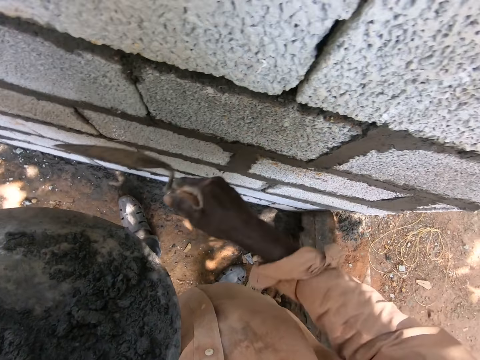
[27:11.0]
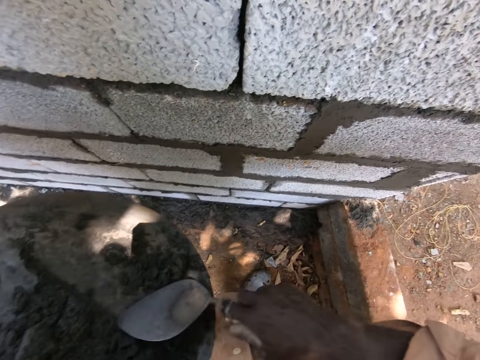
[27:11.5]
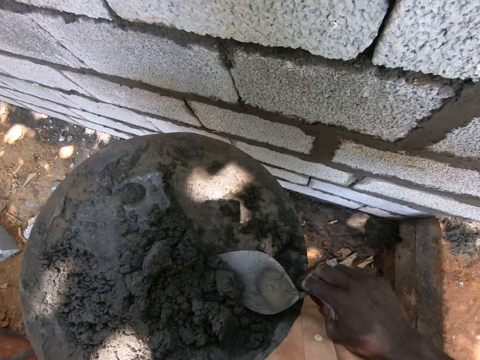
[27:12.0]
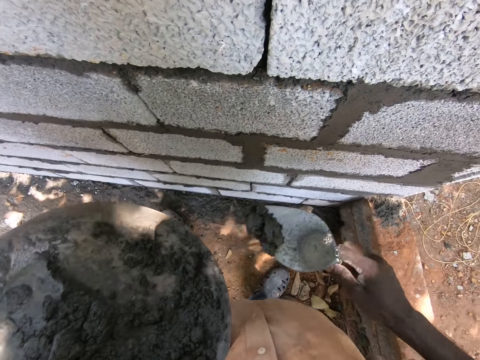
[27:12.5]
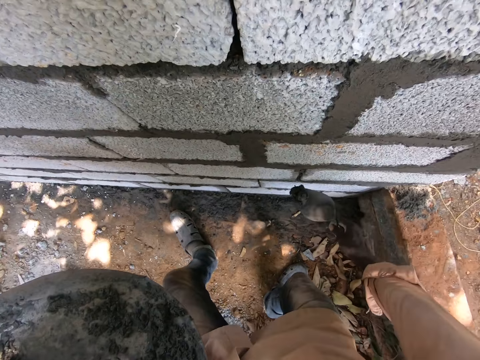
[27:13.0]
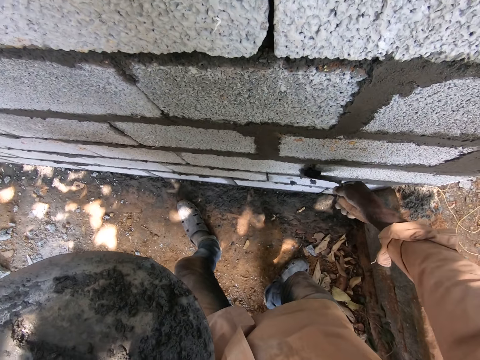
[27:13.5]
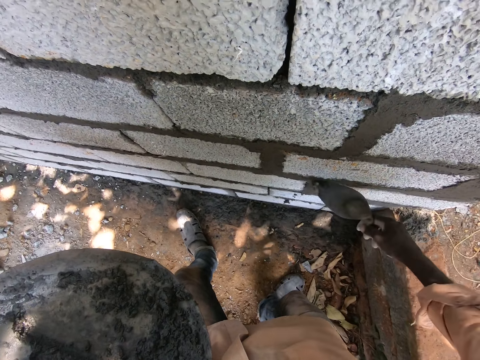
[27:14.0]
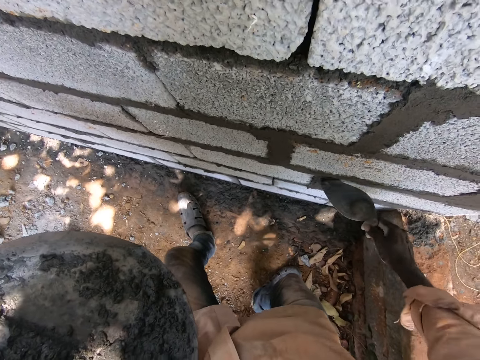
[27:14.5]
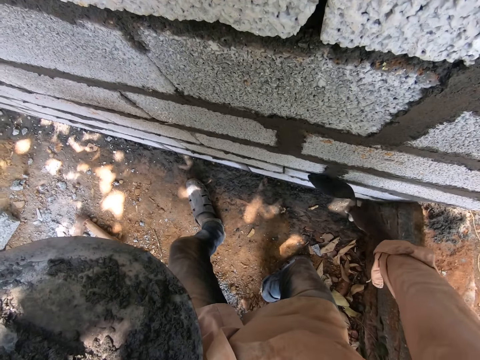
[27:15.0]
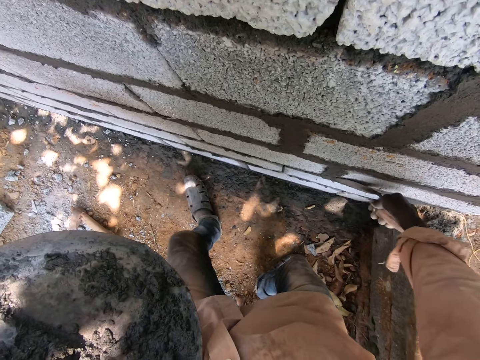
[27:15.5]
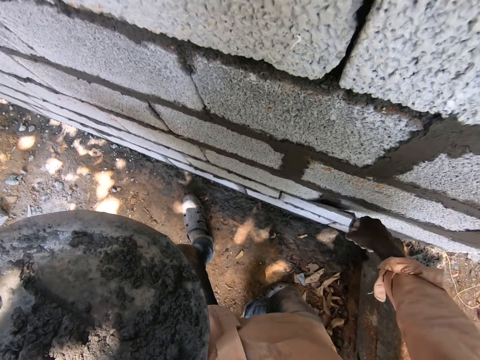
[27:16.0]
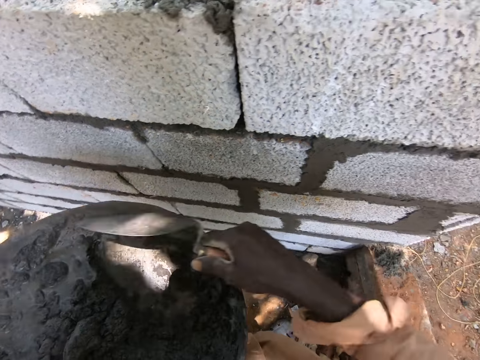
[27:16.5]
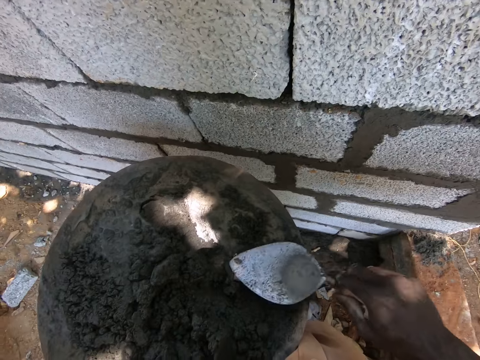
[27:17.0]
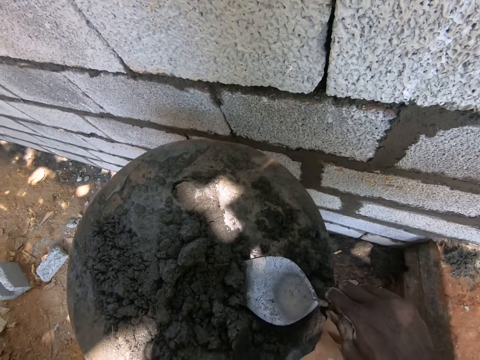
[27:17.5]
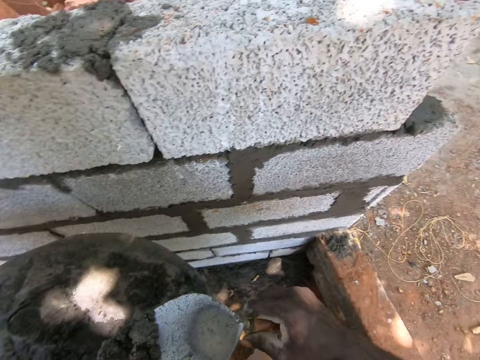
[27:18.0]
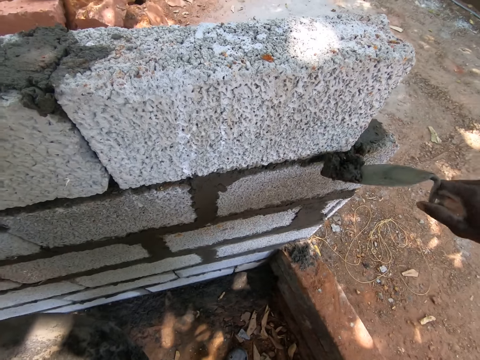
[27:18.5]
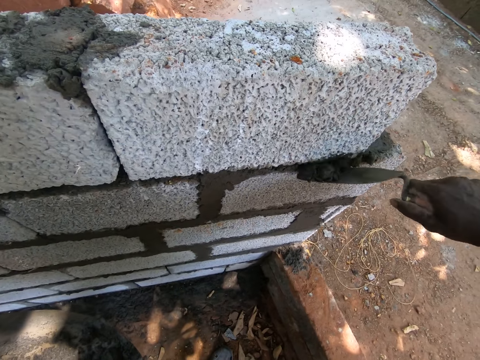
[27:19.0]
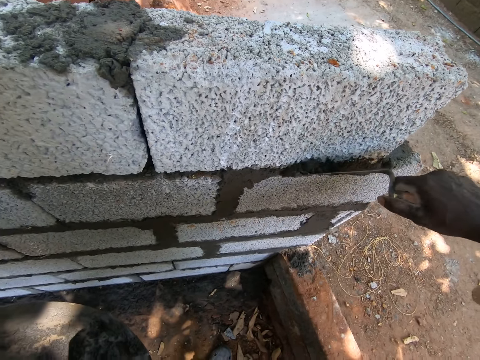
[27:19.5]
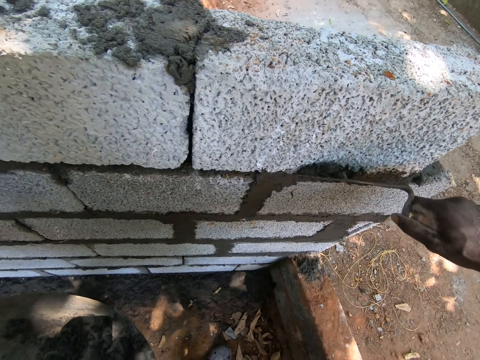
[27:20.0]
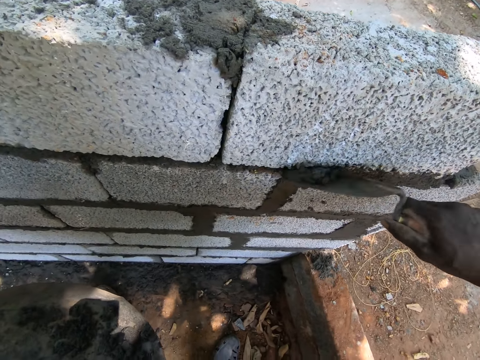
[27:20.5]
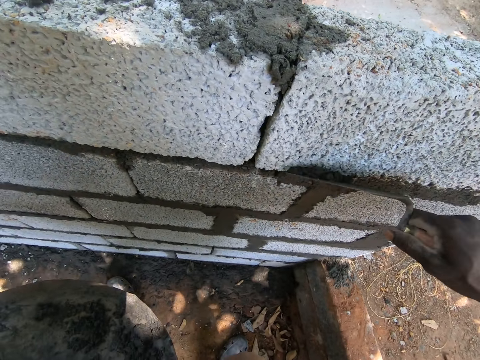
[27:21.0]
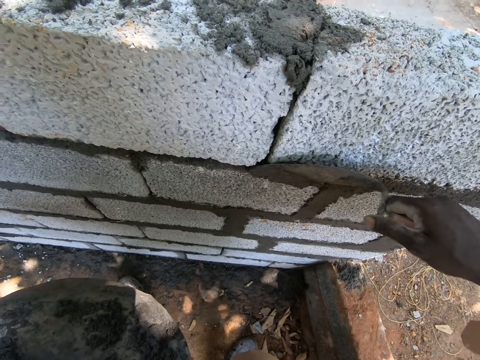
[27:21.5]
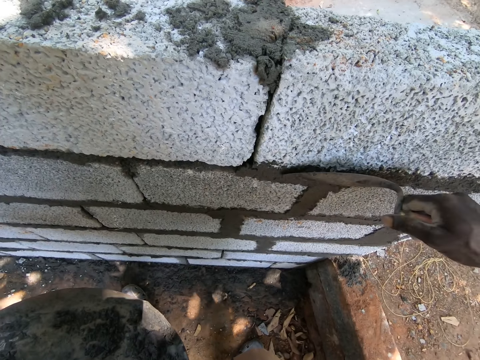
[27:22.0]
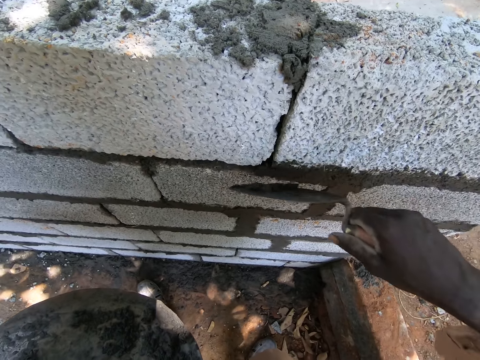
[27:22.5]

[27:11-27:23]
The camera wearer scoops concrete with a trowel and applies the concrete on the bricks. They scoop cement mixture with the trowel, put the cement mixture on the building stone and smooth the cement mixture.

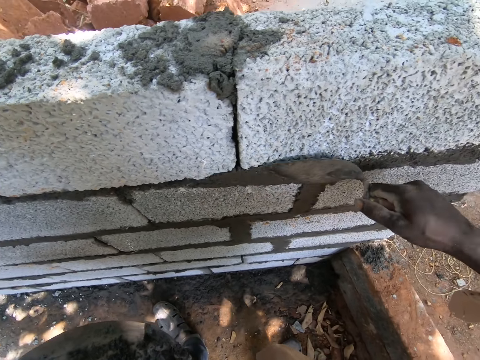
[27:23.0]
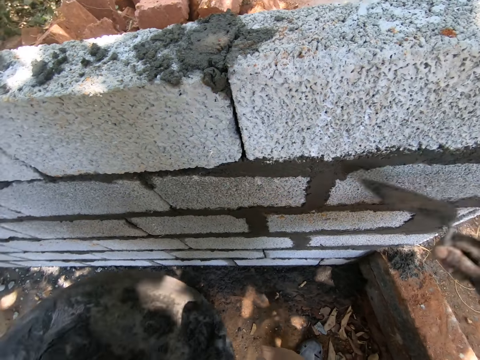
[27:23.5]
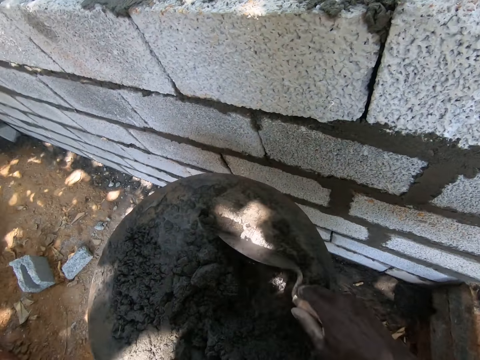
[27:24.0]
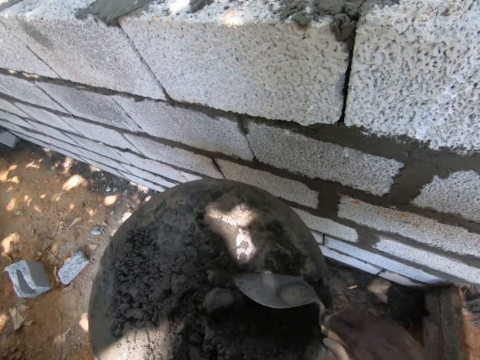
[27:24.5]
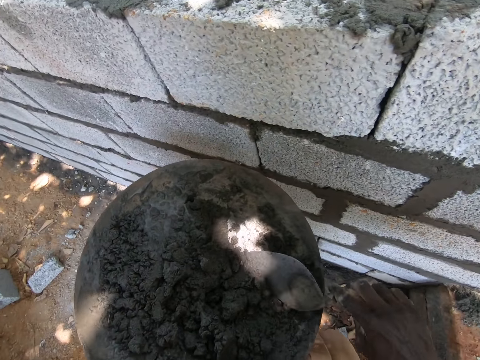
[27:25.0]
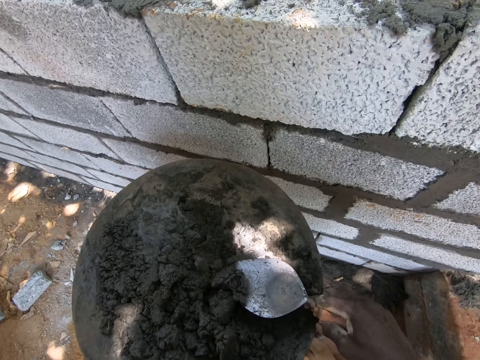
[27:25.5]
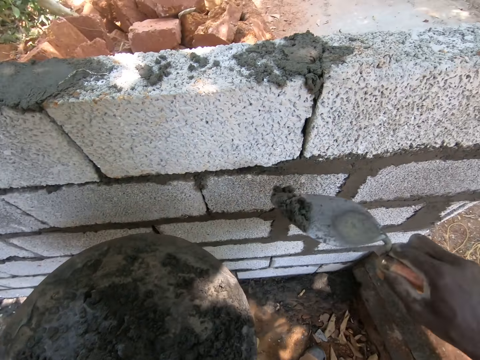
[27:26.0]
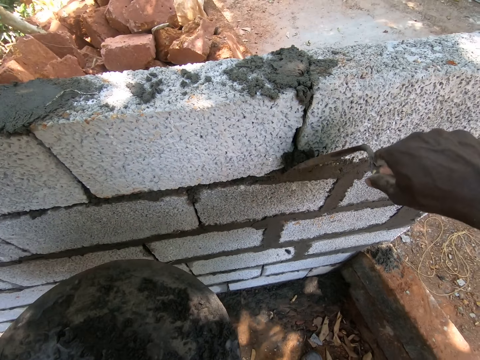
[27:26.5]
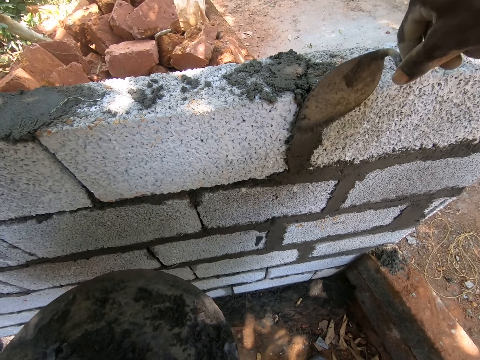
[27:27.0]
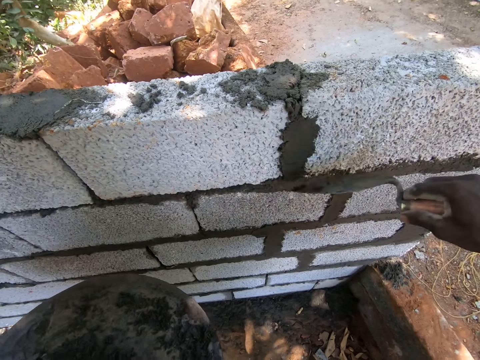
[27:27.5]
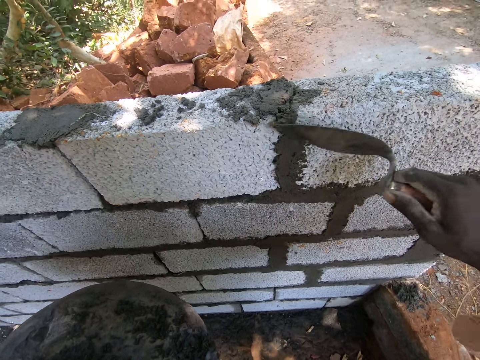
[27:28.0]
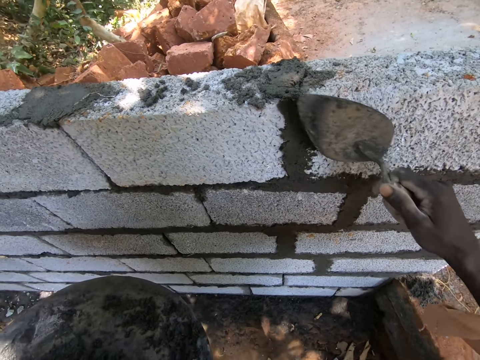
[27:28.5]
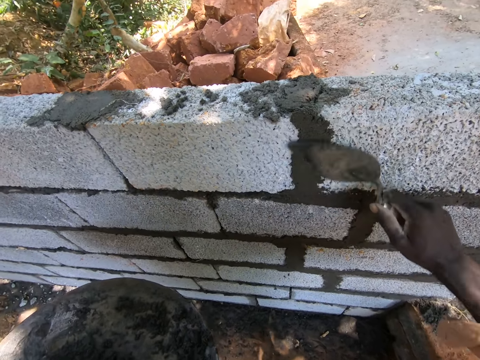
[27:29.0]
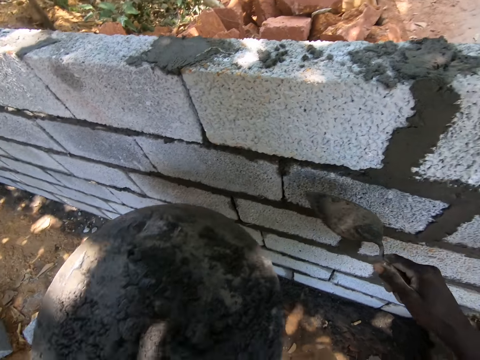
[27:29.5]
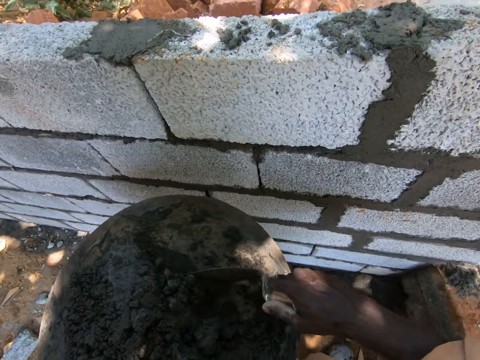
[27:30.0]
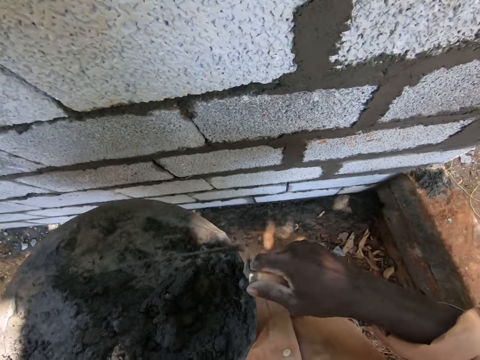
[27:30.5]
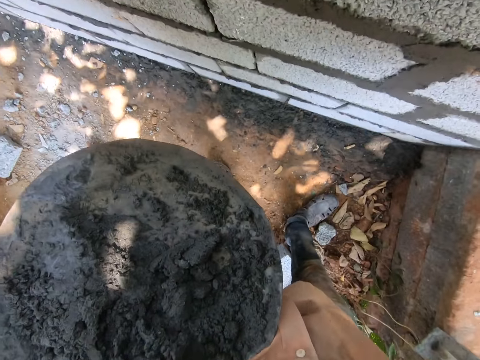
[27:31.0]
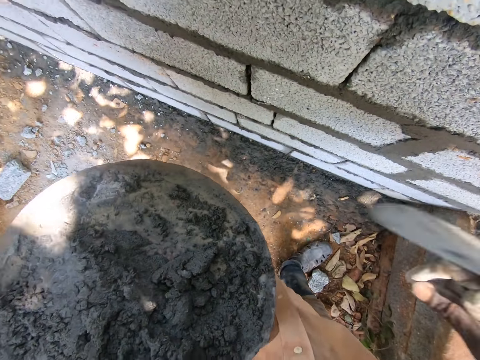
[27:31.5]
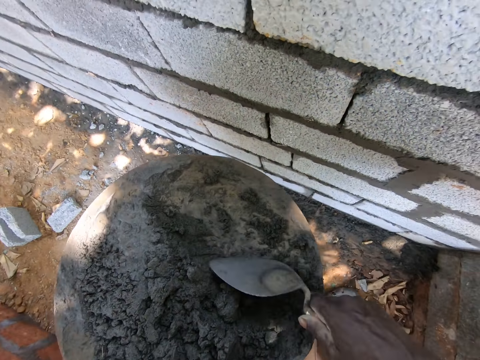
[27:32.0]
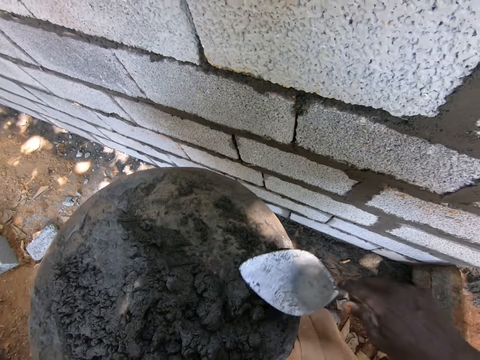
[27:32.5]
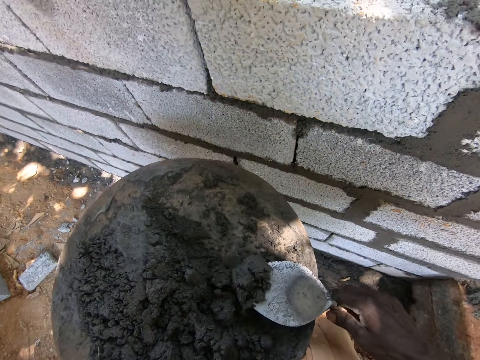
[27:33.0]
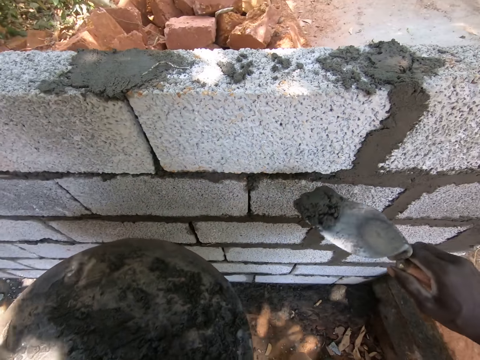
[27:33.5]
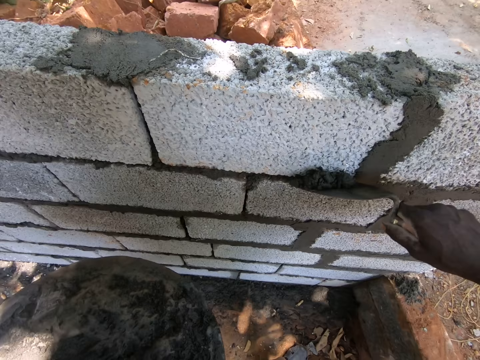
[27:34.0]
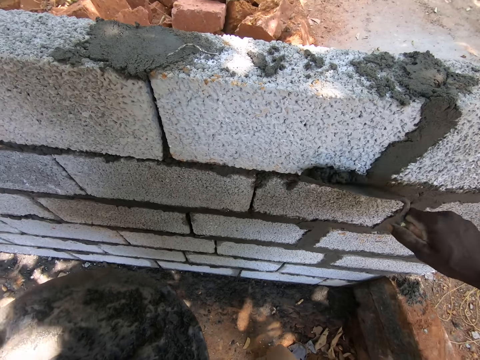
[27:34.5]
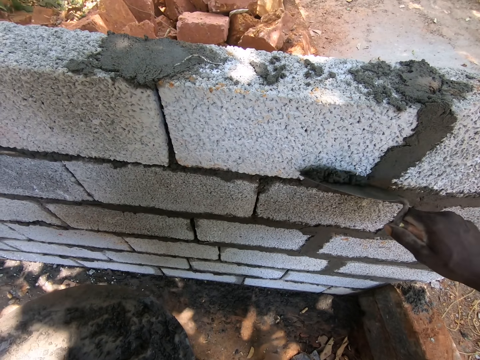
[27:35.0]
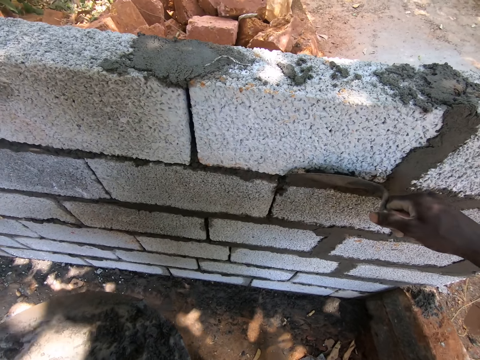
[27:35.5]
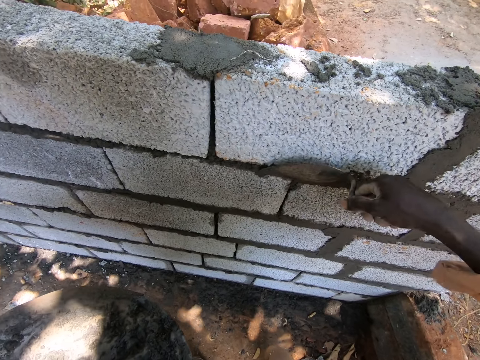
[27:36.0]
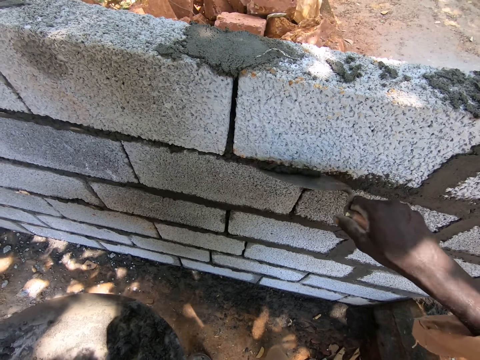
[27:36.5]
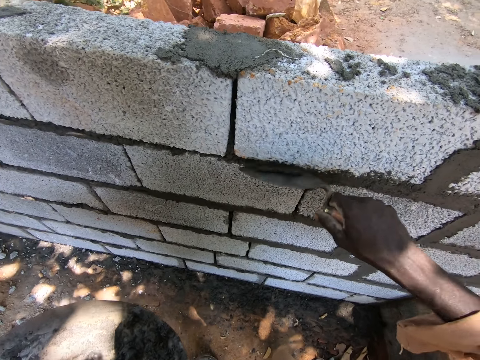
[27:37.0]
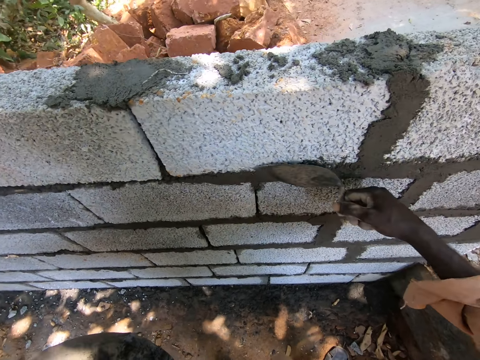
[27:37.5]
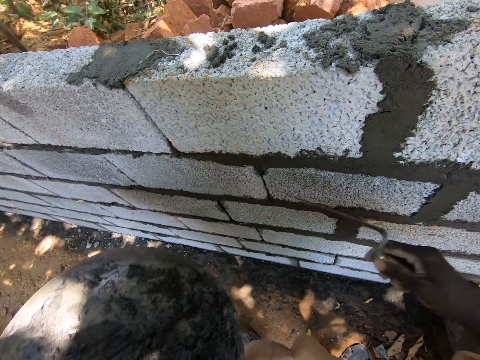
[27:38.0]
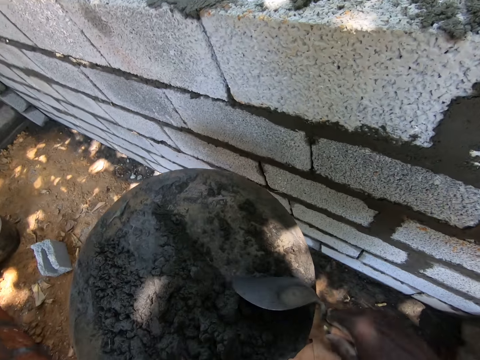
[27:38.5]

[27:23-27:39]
The camera wearer scoops cement mixture with a trowel, puts the cement mixture on the building stone and smooths the cement mixture. They scoop the cement mixture. They hold the trowel. They scoop the cement mixture with the trowel, put the cement mixture on the building stone and smooth the cement mixture.
